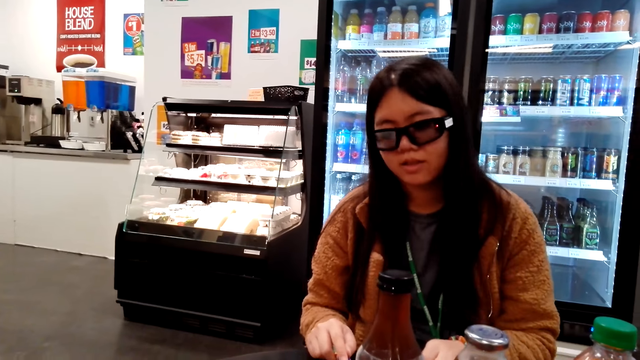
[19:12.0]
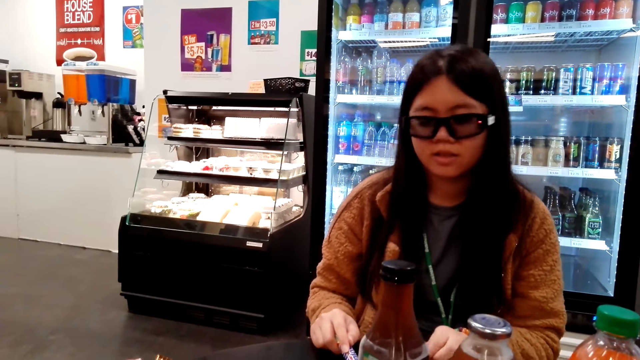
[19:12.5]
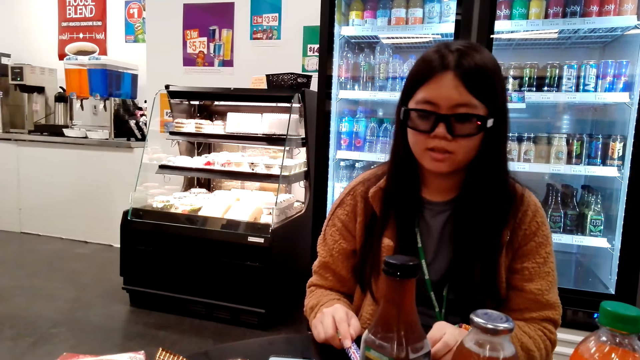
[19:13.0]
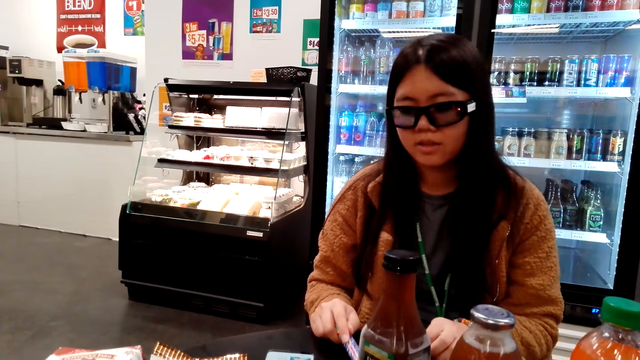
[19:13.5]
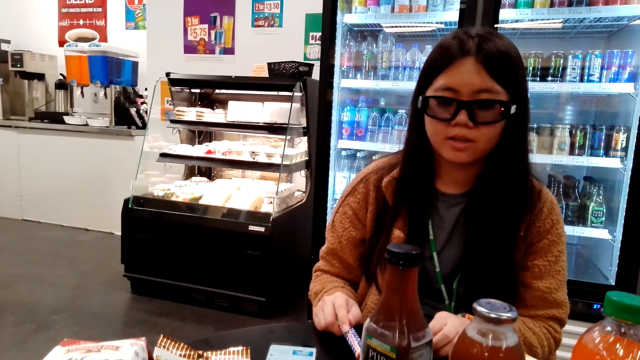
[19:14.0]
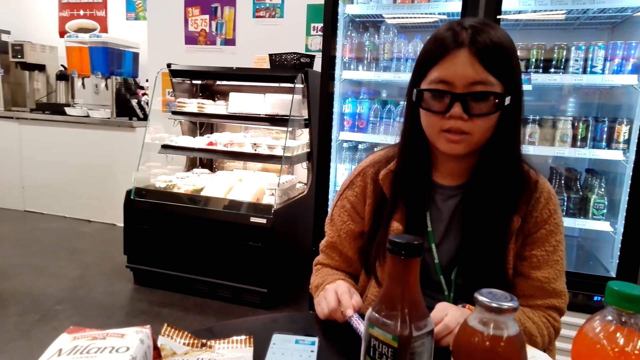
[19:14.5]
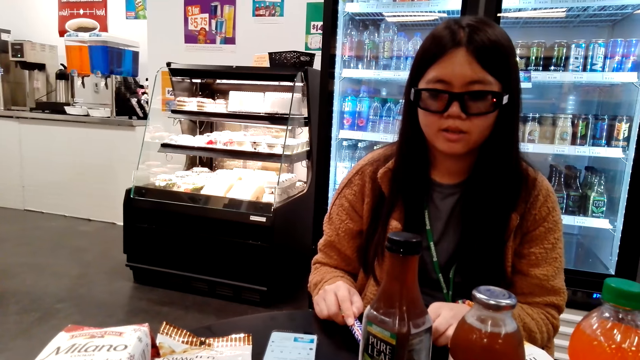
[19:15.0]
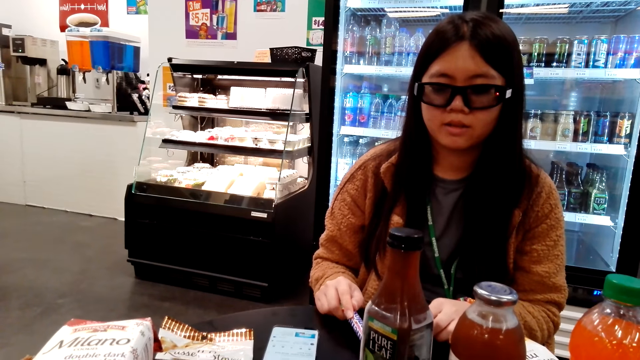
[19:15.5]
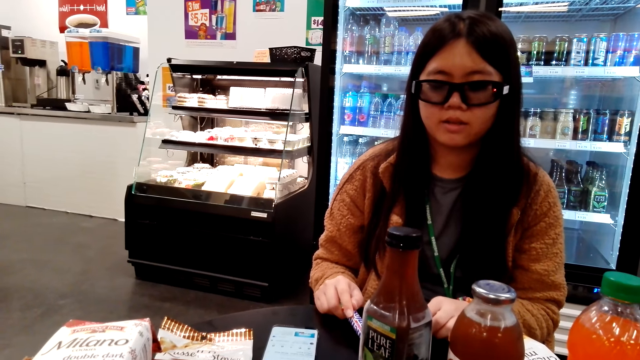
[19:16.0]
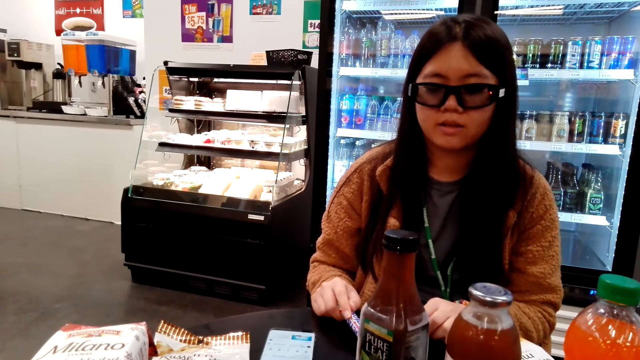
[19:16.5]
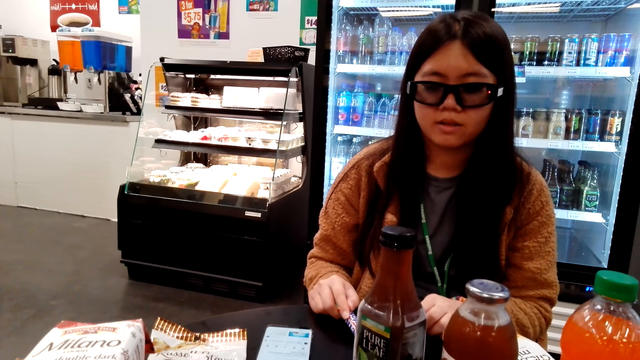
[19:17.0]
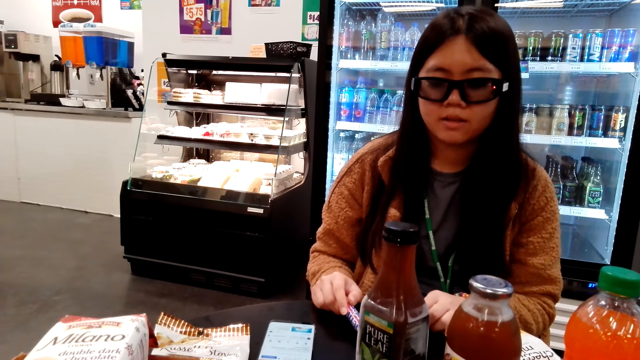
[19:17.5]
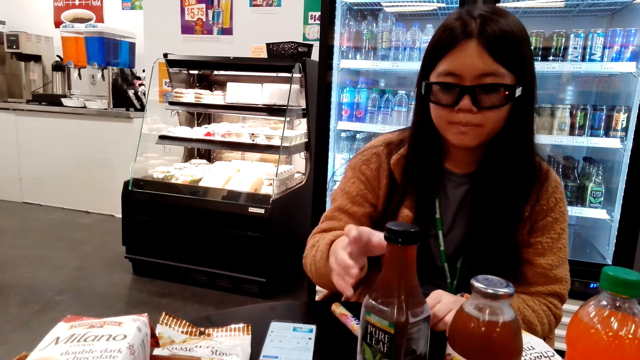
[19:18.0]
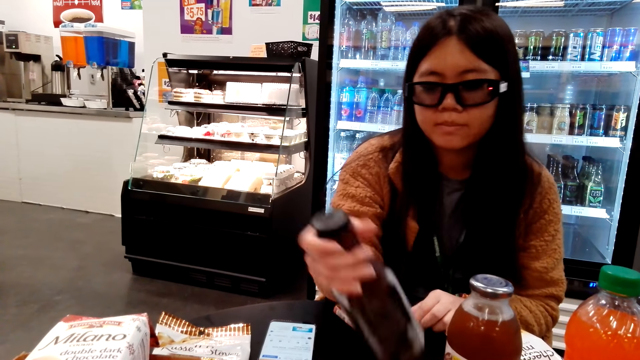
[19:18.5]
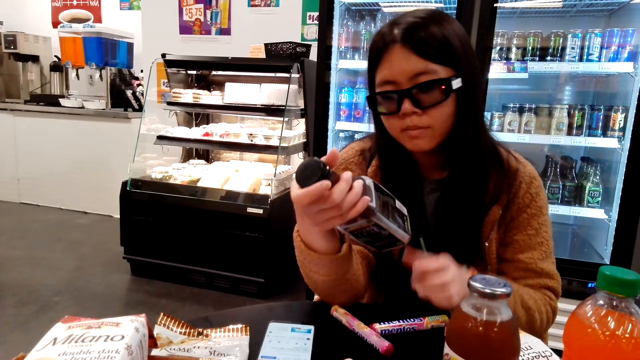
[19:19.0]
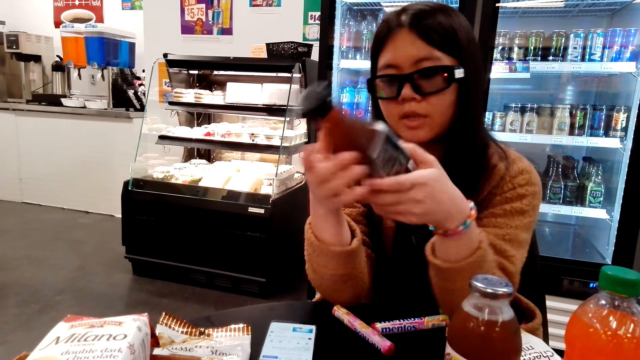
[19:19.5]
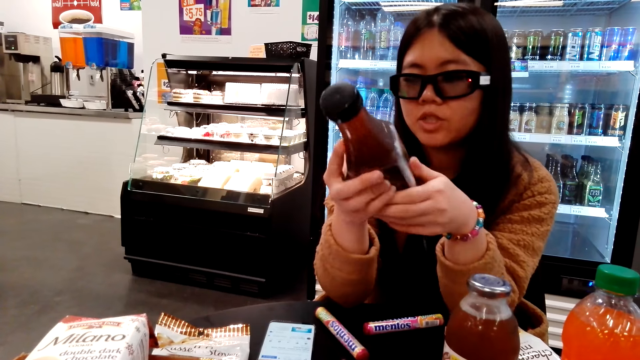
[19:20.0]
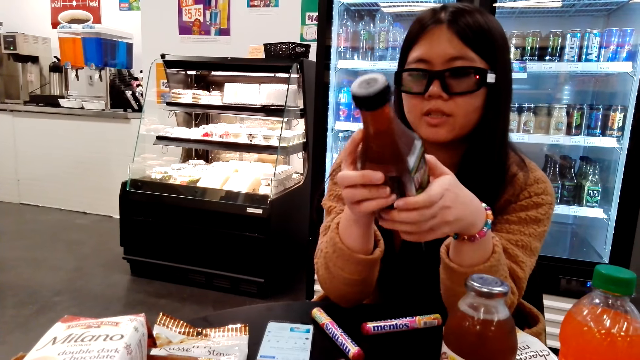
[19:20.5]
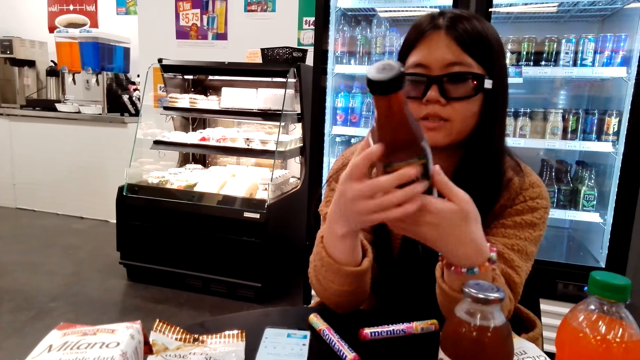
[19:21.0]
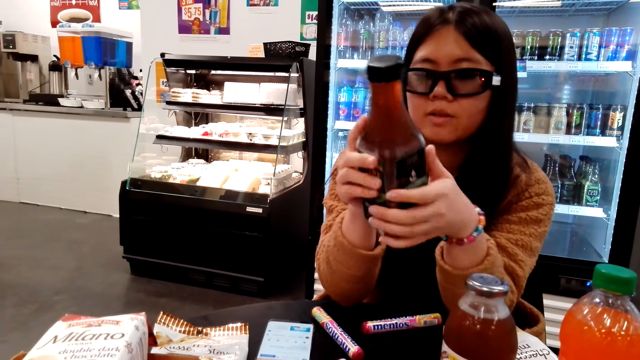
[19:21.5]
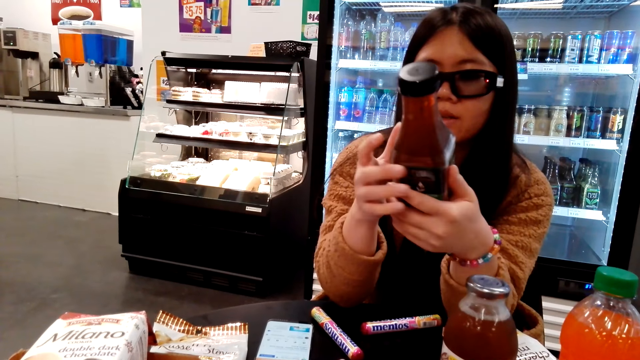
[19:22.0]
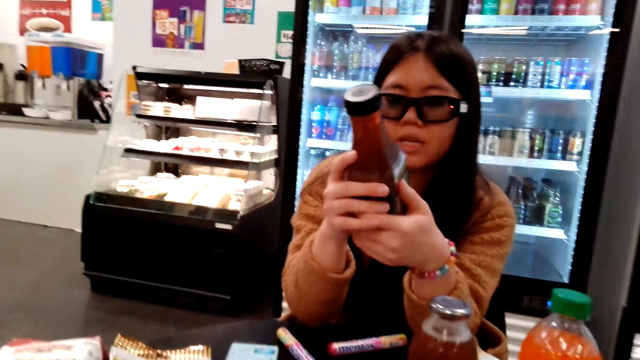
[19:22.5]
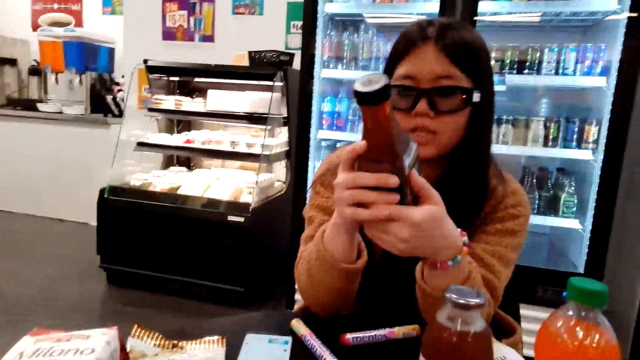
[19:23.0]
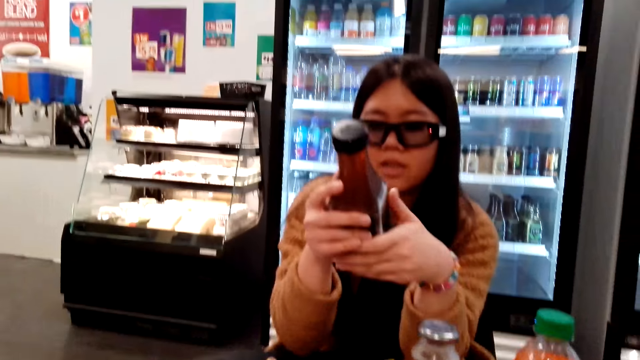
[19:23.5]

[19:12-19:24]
The camera wearer looks around the table. A woman picks up a bottle of drink and puts down mentos. The woman looks at the bottle of drink.

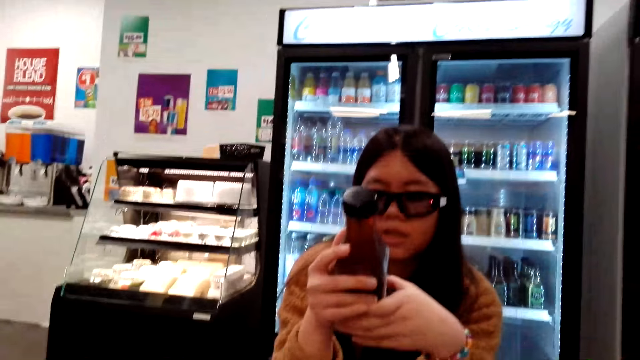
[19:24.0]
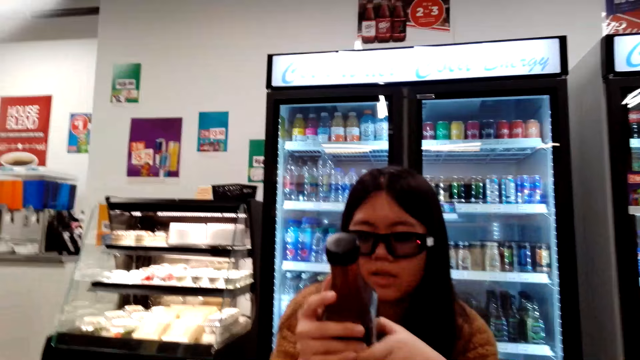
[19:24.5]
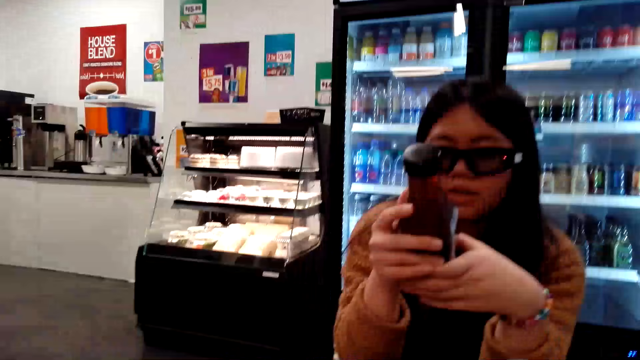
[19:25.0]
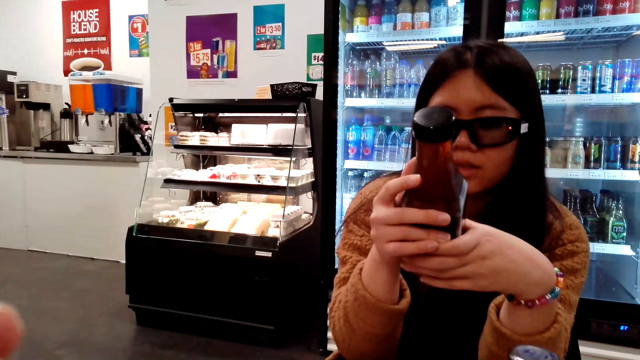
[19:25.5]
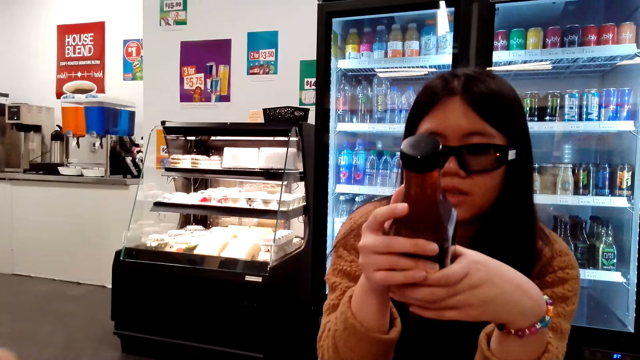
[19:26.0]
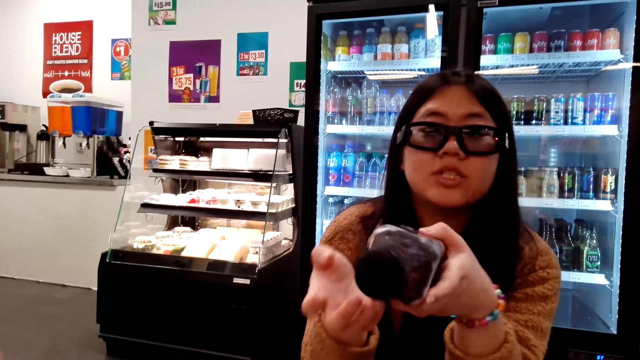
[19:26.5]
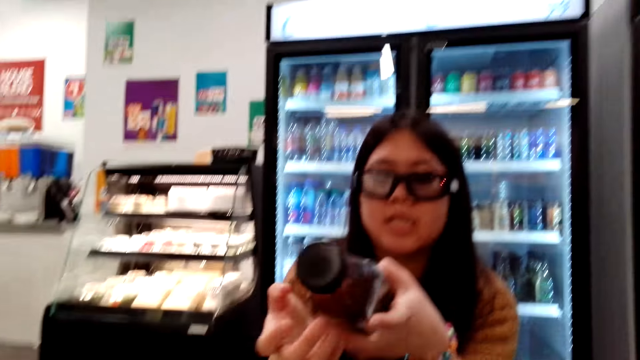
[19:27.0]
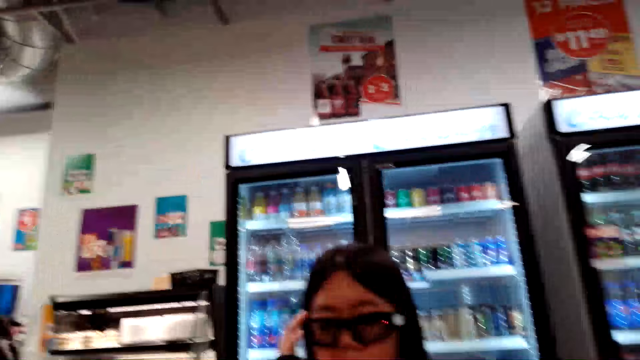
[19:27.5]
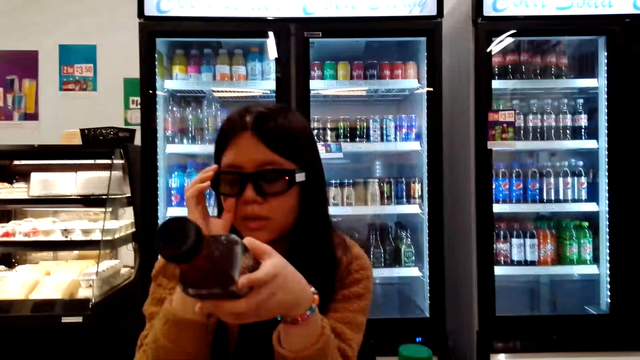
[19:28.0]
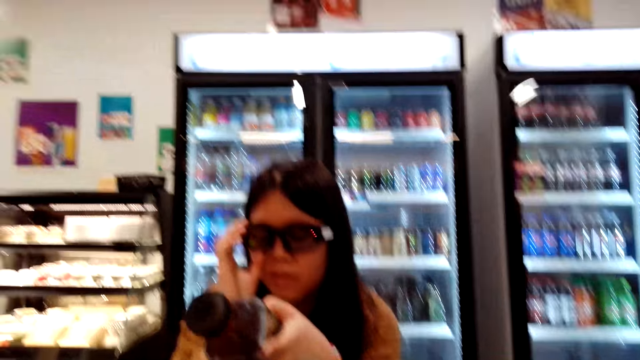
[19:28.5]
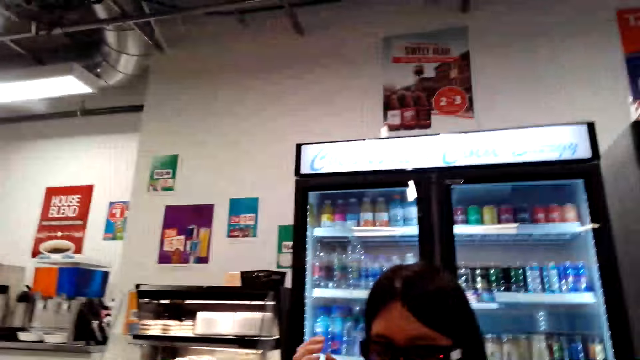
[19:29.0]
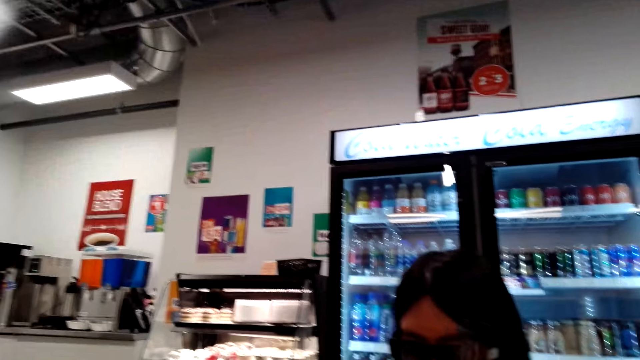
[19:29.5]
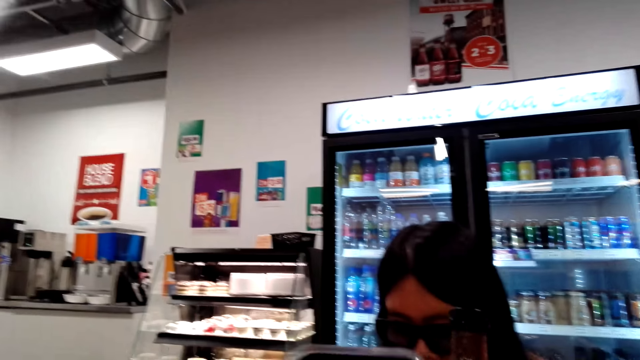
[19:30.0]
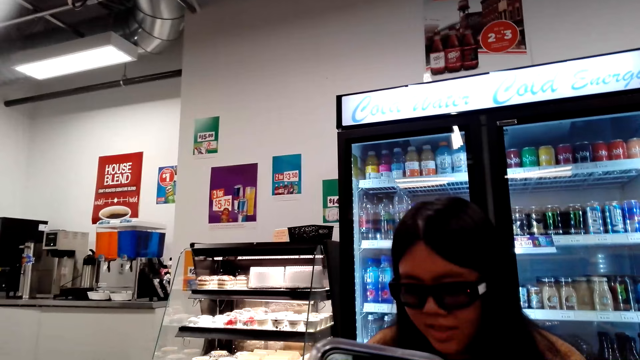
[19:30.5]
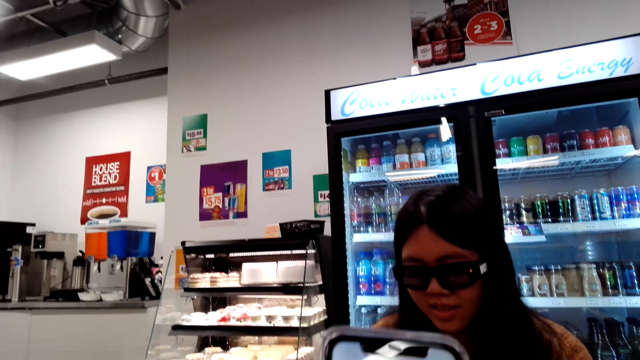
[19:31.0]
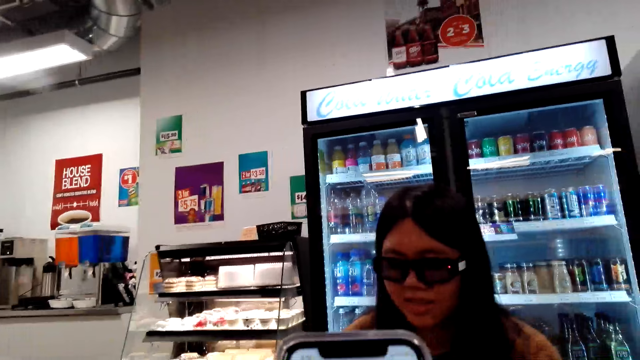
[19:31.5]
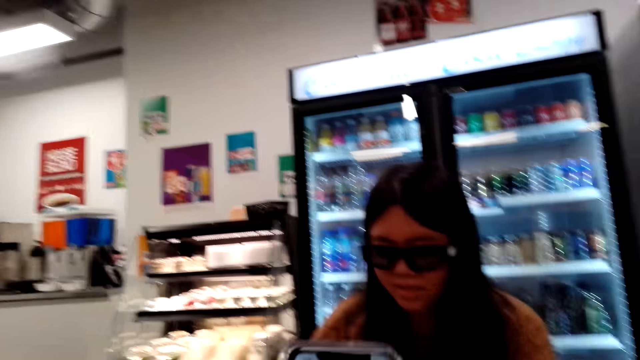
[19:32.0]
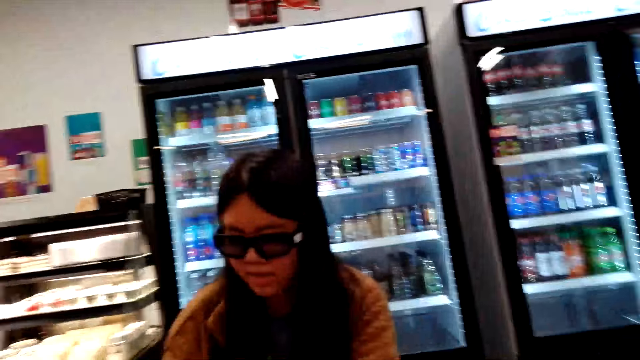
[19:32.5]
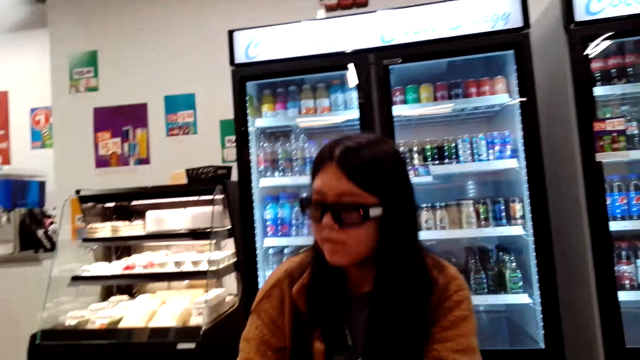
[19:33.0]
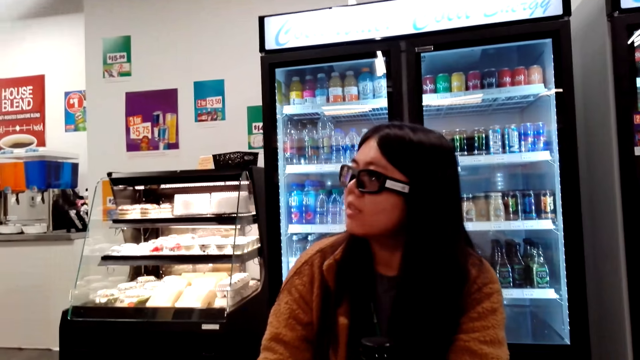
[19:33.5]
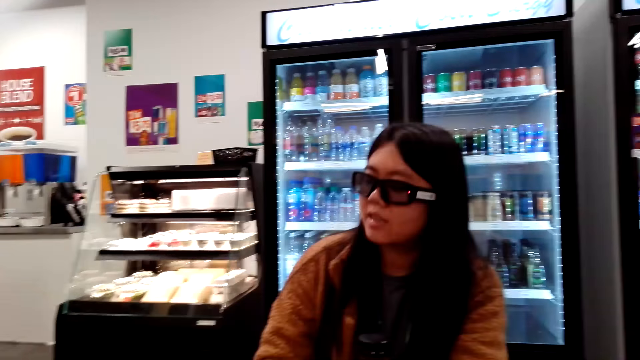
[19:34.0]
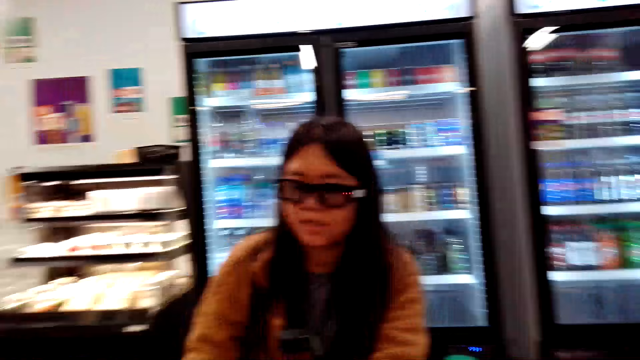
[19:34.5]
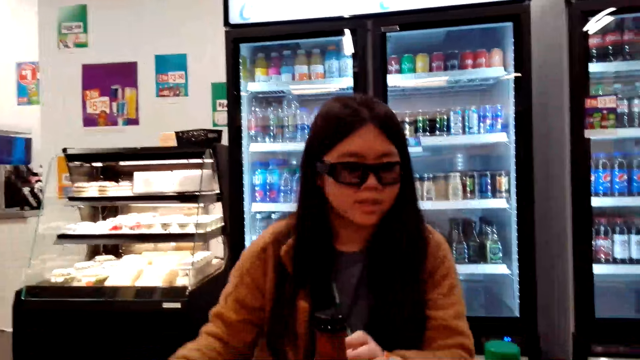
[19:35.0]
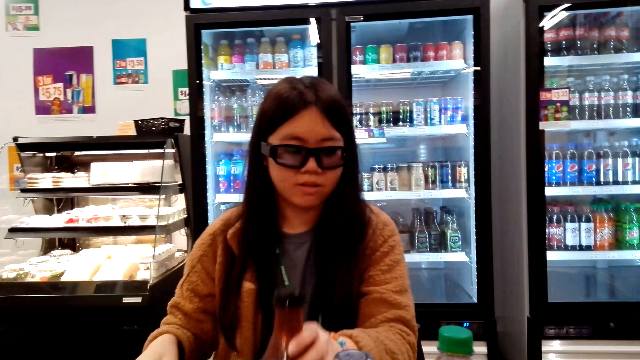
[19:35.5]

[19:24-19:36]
The camera wearer talks to a woman. The woman touches her glasses. The camera wearer uses a phone. The woman looks at the bottle of drink. The woman looks around. The camera wearer looks around the store.
